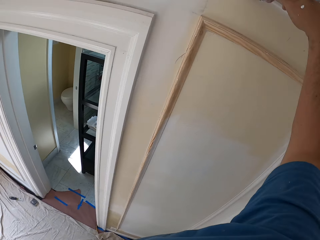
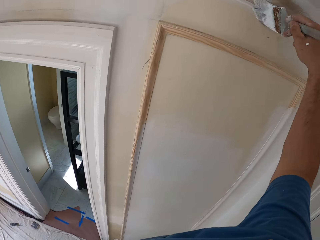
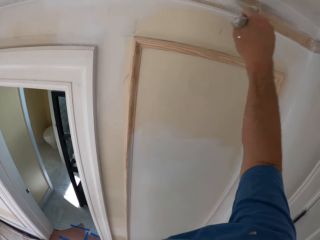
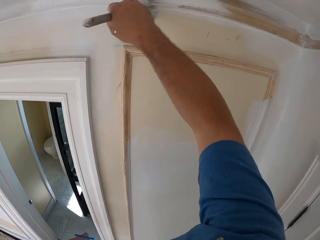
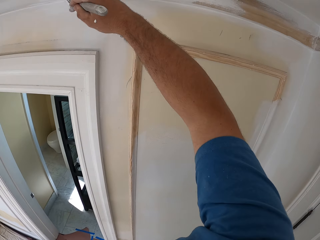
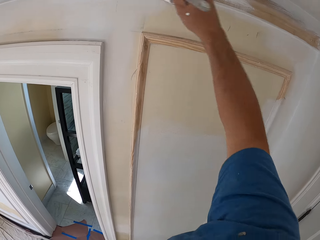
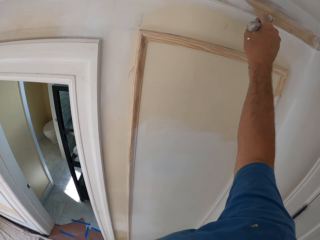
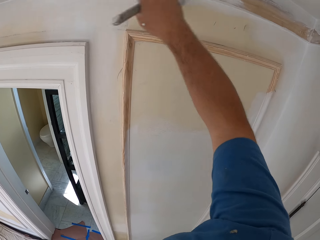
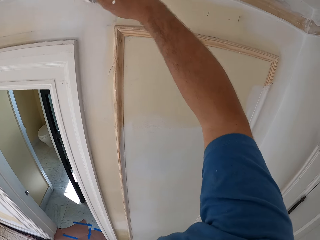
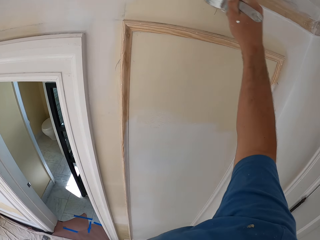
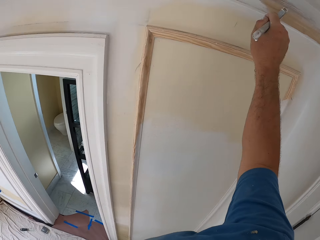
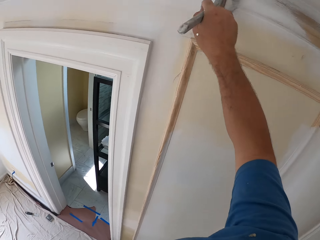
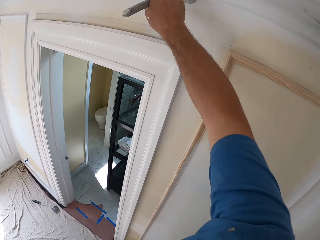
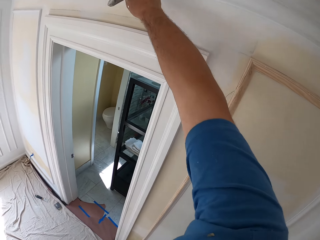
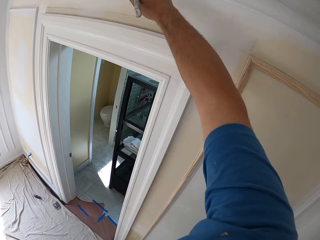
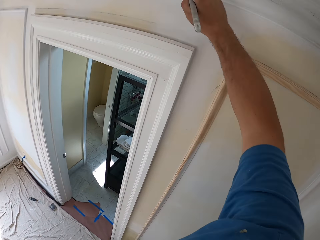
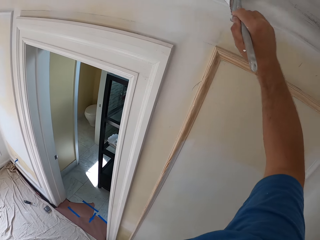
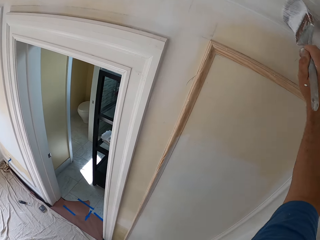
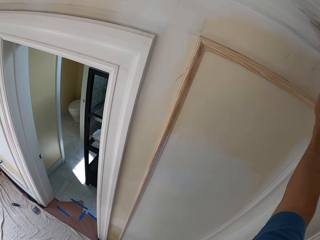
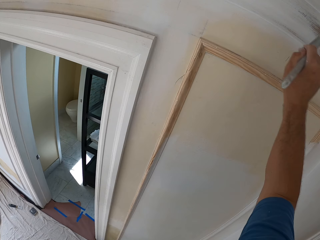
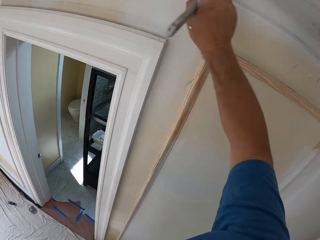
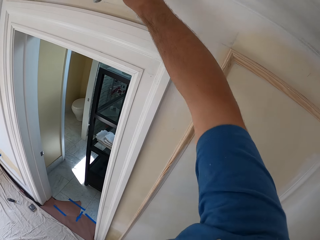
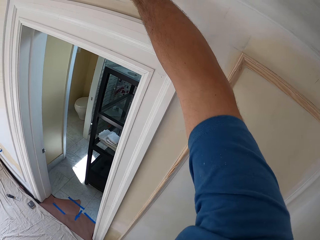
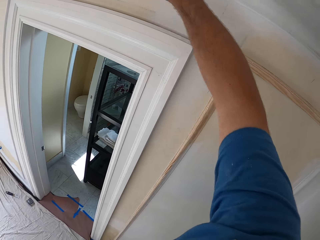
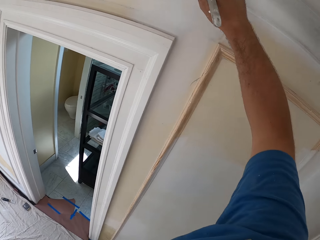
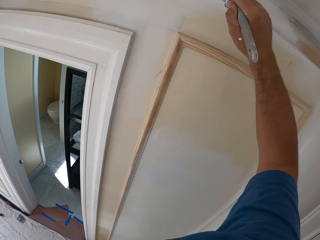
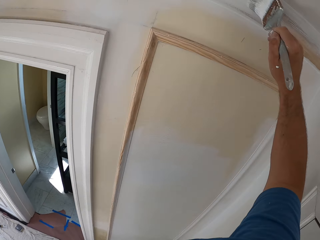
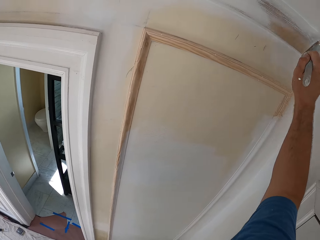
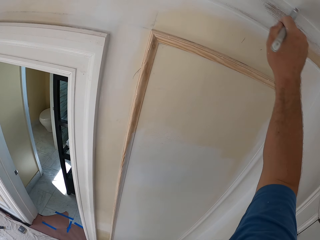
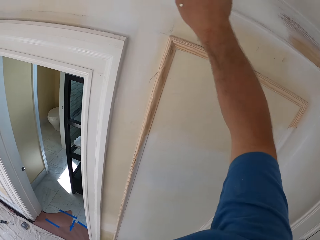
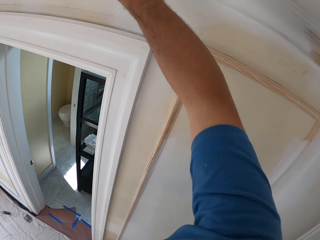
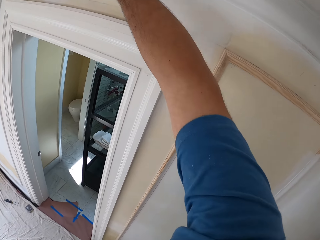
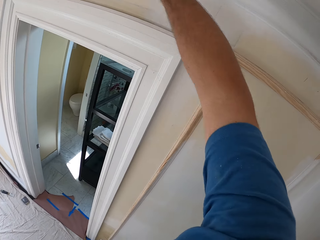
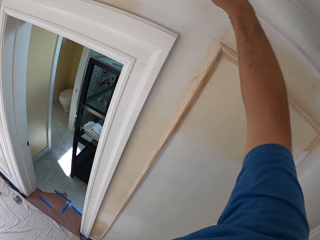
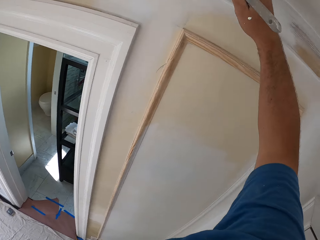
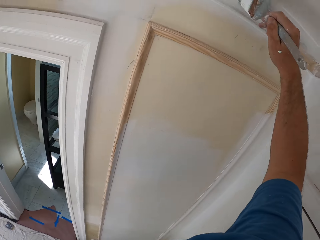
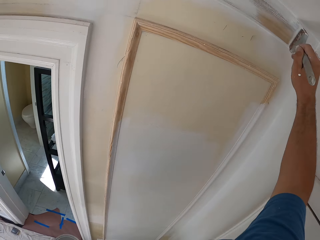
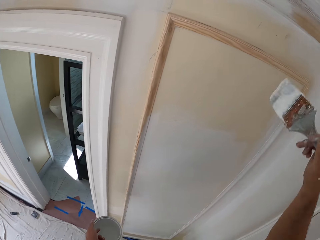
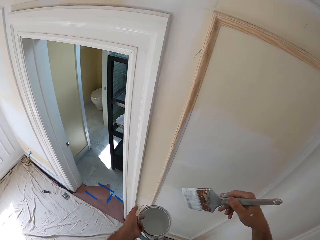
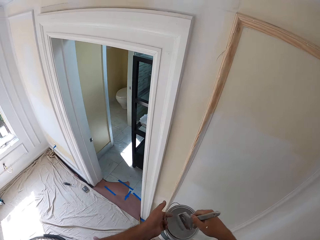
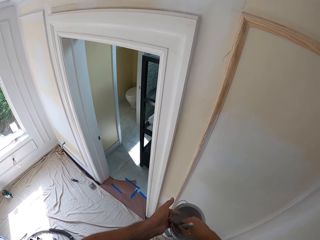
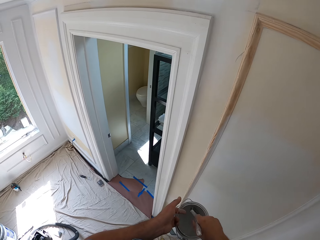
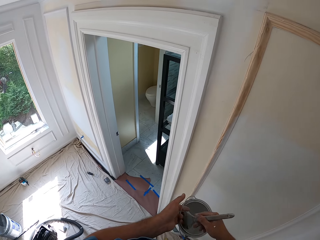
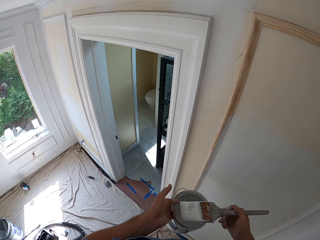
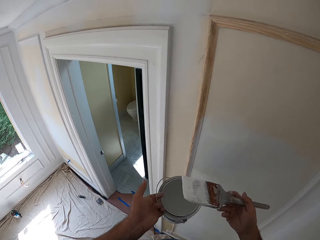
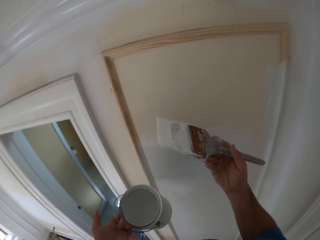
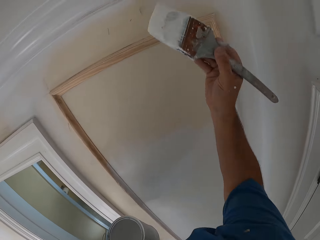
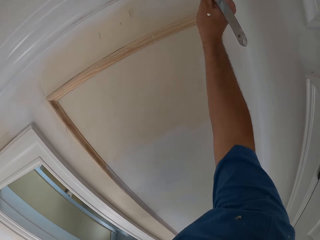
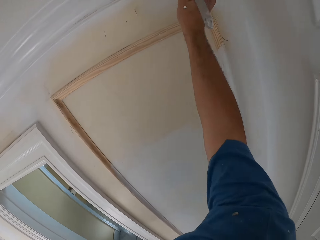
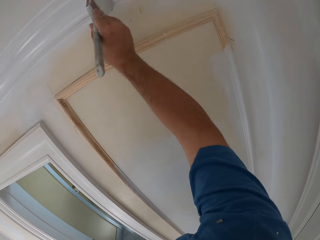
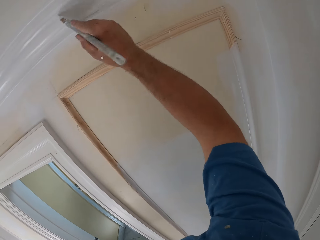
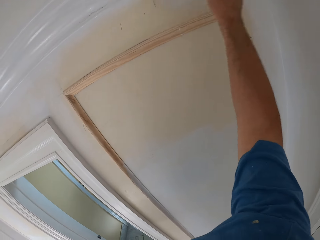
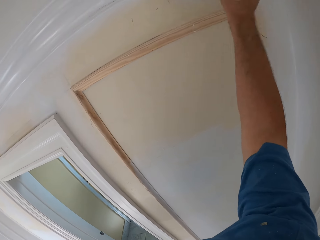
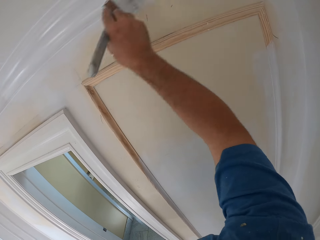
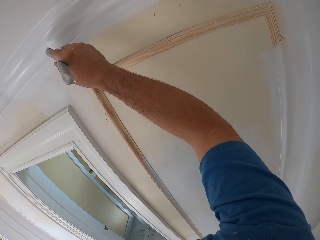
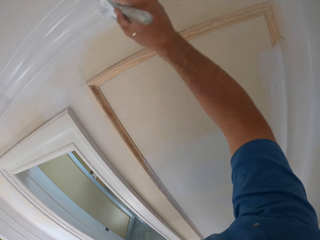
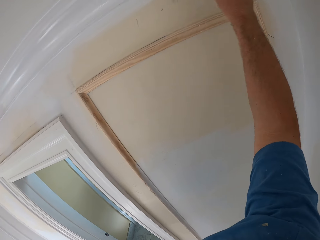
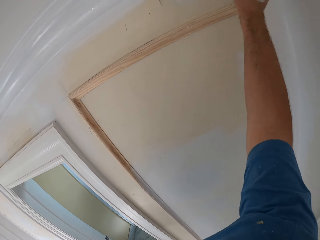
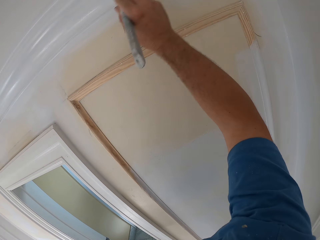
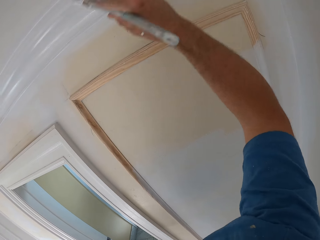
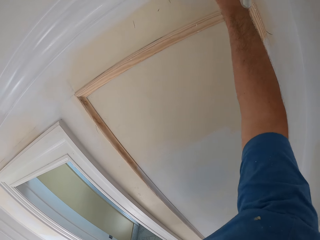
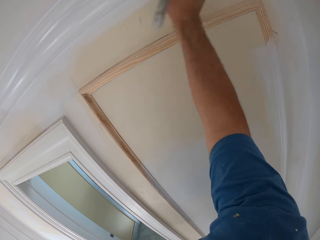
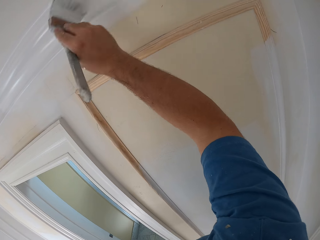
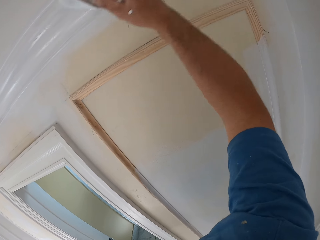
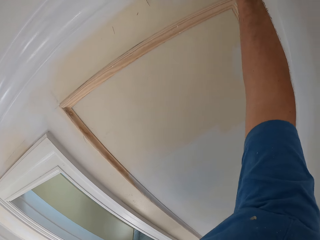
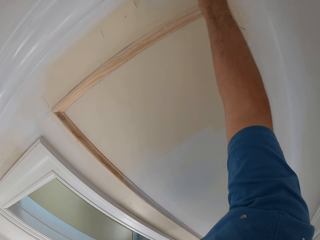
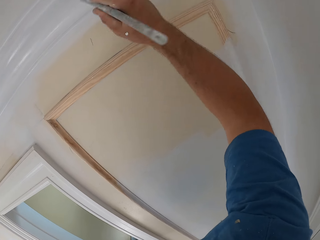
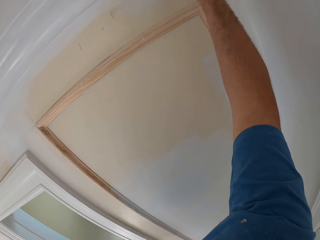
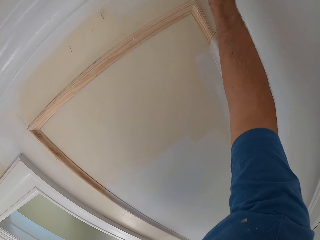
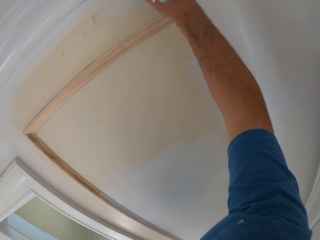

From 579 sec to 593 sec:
The camera wearer dips the paint brush into the paint can. He removes the brush from the paint. He paints the room wall or frame with the paint brush in his right hand.

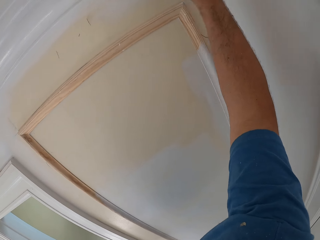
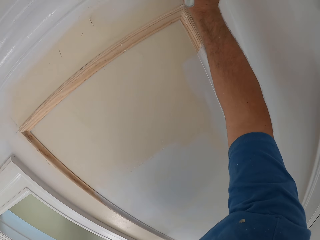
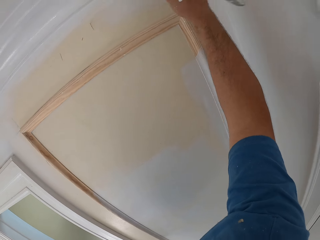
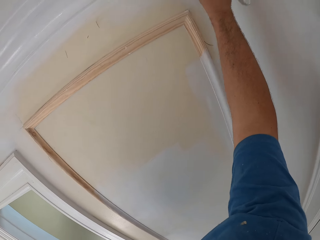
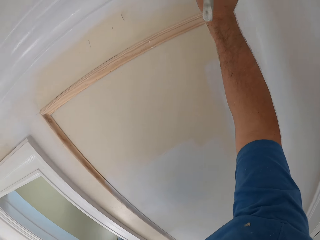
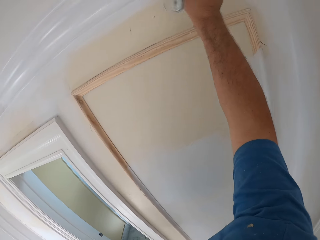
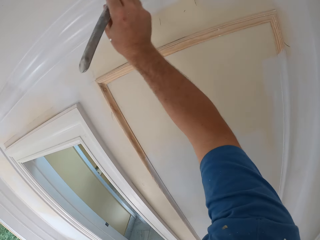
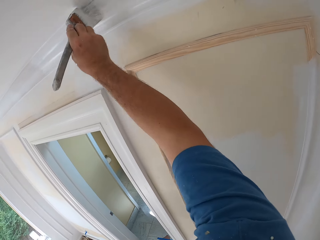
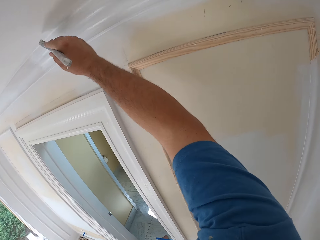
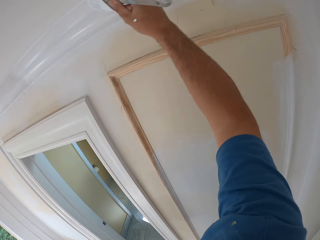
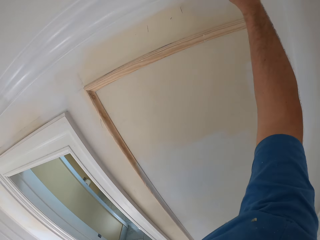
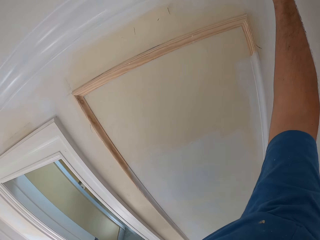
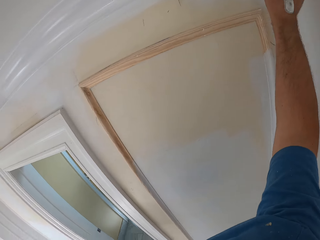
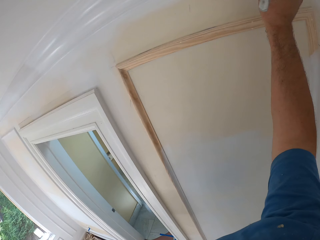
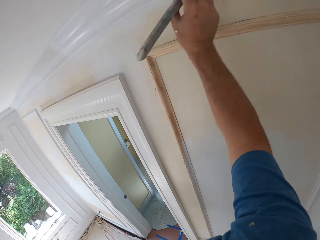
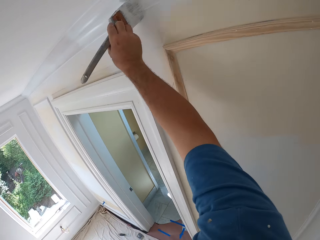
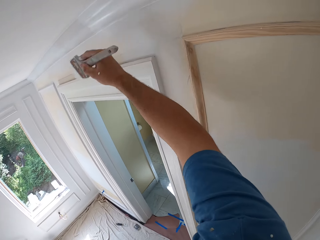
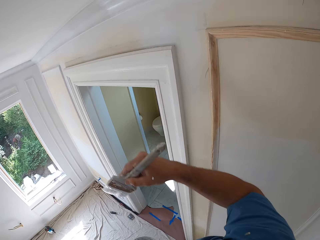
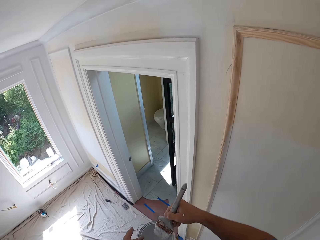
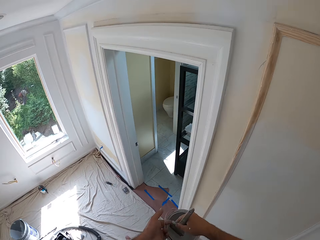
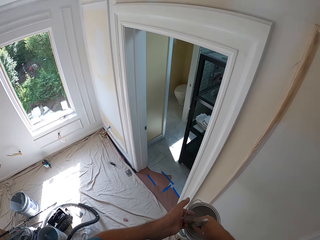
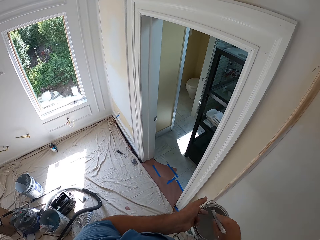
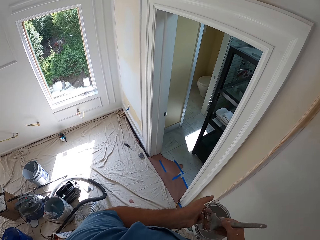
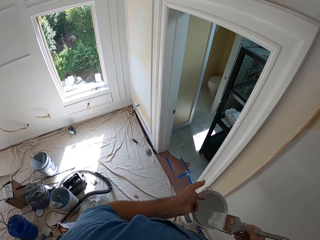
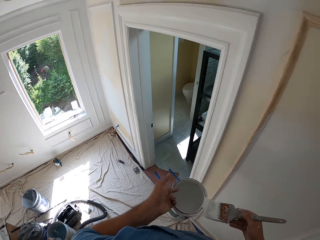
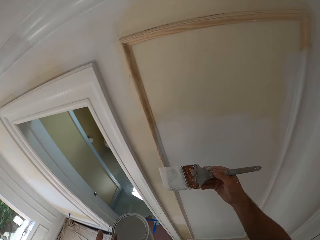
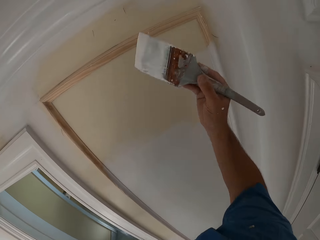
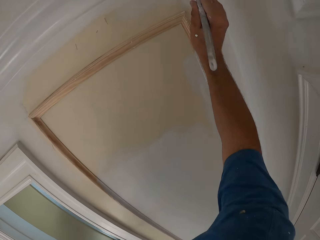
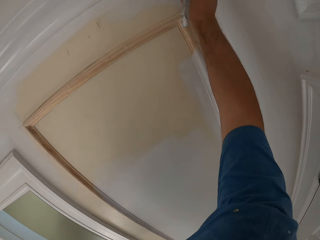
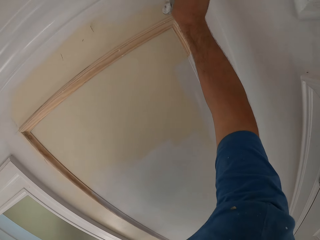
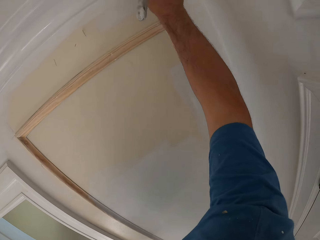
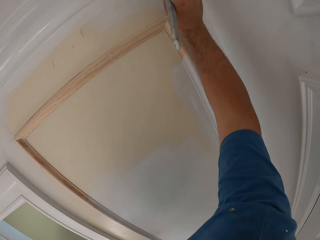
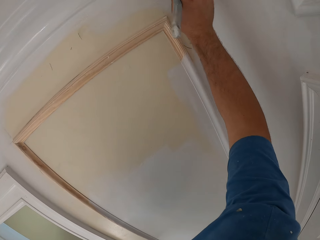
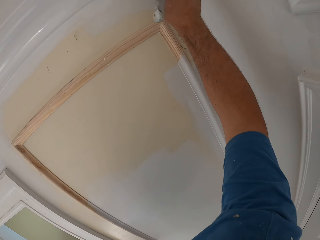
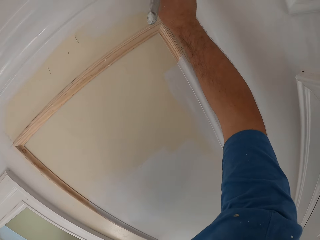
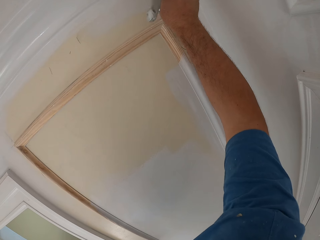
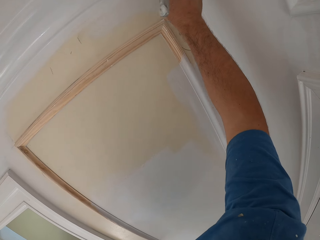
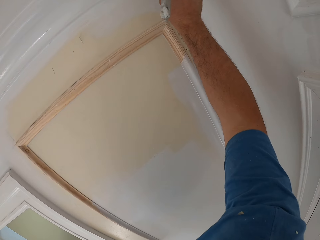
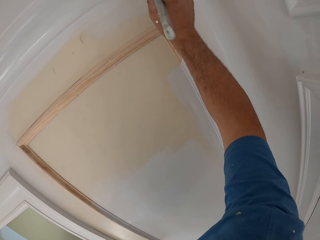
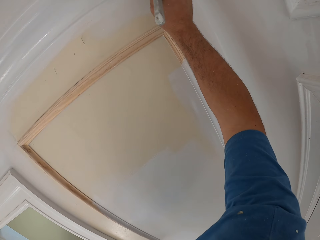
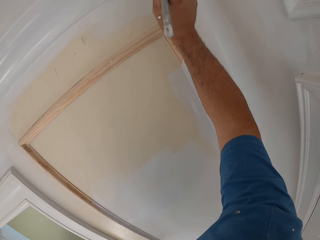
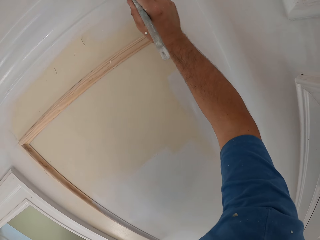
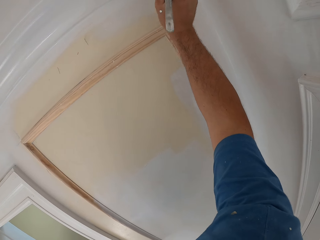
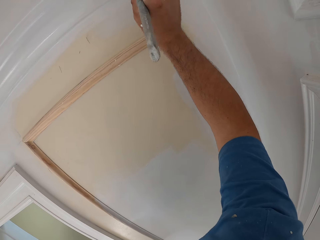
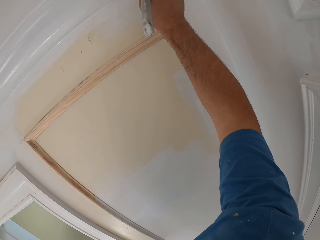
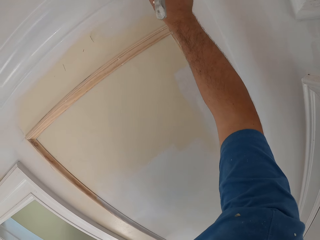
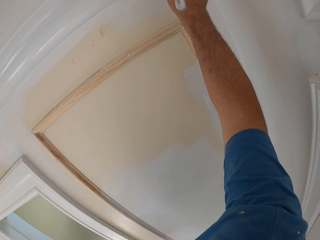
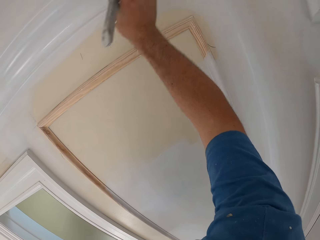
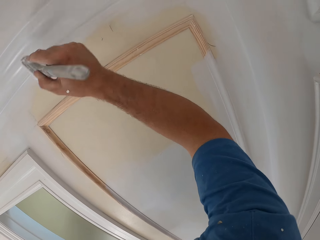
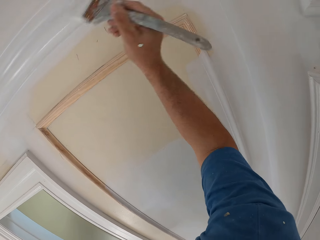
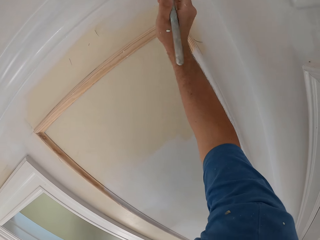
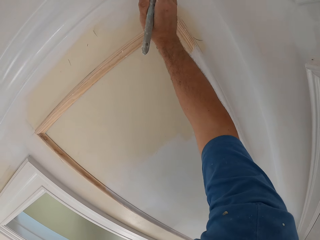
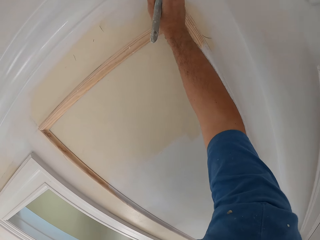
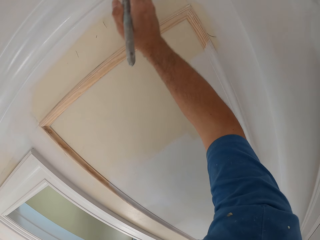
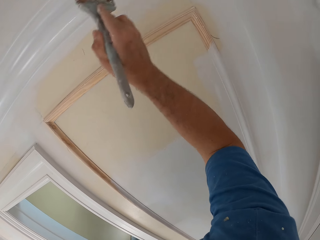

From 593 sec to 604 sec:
The camera wearer dips the paint brush into the paint can. He removes the brush from the paint. He paints the room wall or frame with the paint brush in his right hand.
